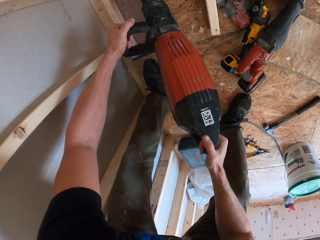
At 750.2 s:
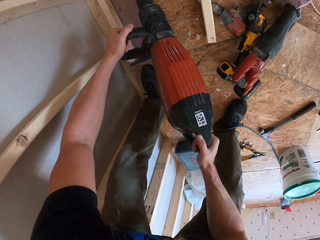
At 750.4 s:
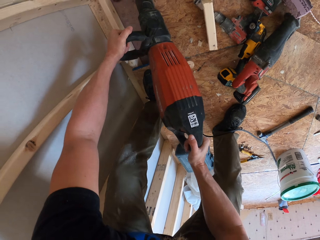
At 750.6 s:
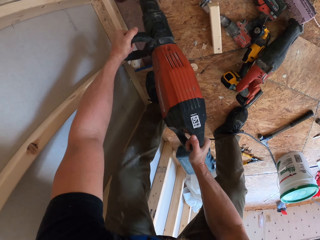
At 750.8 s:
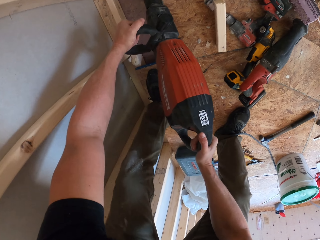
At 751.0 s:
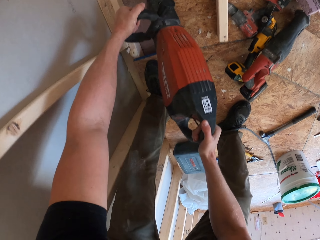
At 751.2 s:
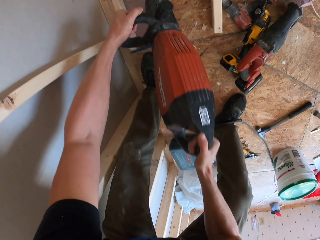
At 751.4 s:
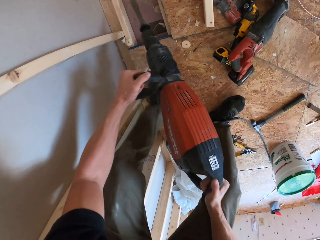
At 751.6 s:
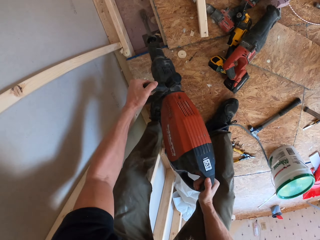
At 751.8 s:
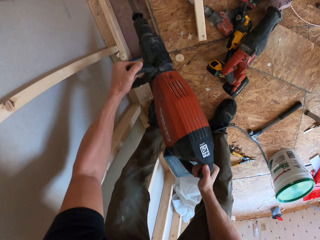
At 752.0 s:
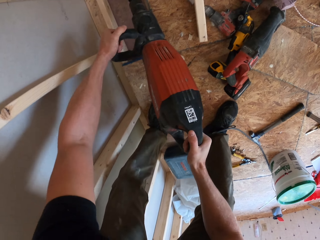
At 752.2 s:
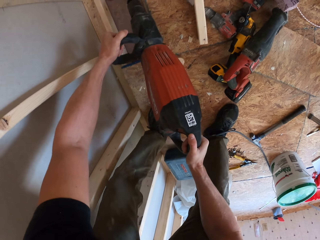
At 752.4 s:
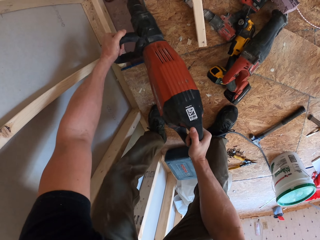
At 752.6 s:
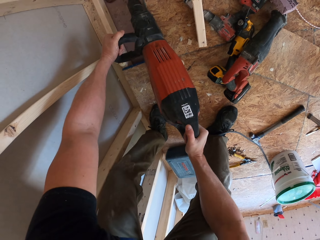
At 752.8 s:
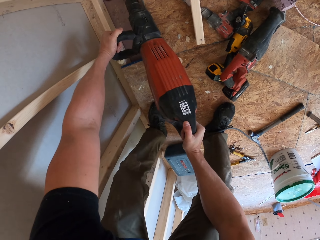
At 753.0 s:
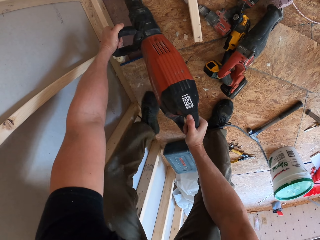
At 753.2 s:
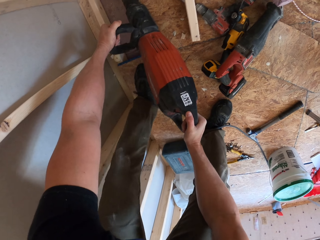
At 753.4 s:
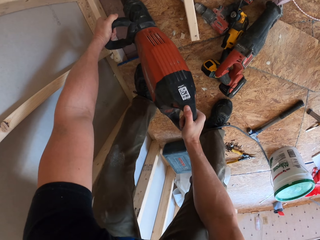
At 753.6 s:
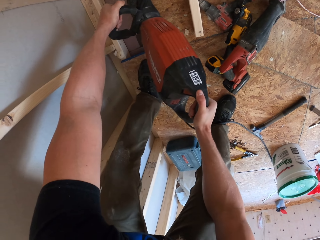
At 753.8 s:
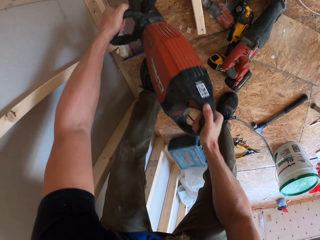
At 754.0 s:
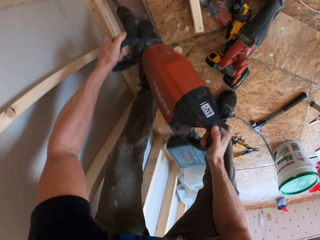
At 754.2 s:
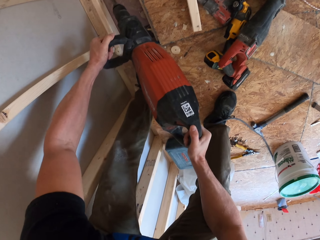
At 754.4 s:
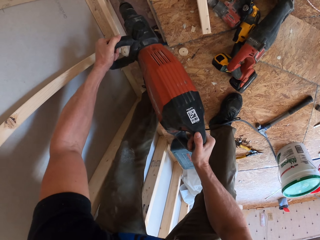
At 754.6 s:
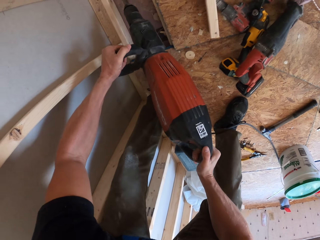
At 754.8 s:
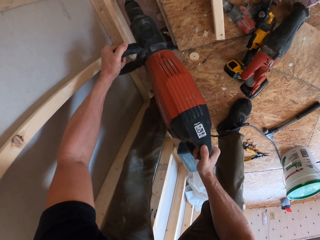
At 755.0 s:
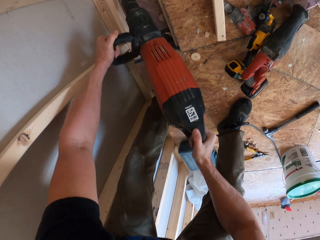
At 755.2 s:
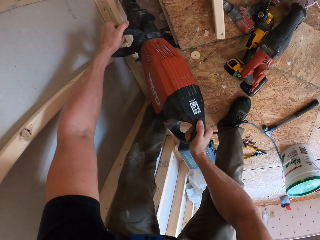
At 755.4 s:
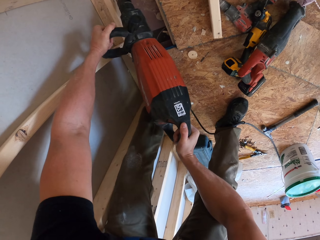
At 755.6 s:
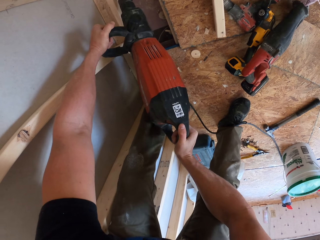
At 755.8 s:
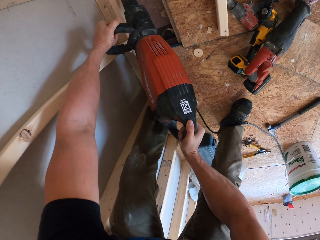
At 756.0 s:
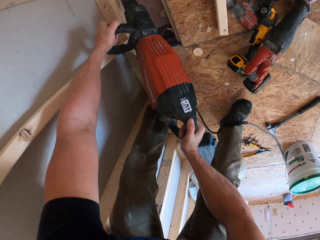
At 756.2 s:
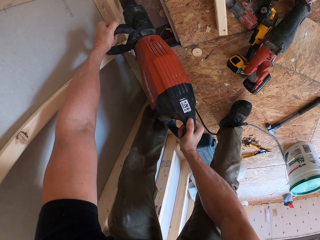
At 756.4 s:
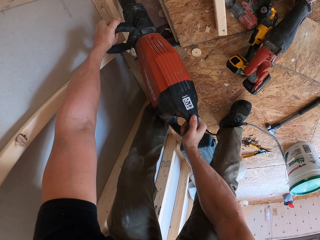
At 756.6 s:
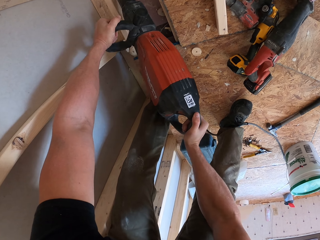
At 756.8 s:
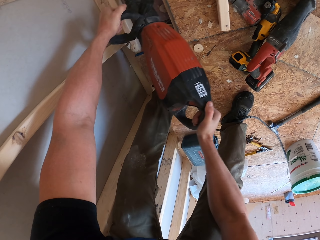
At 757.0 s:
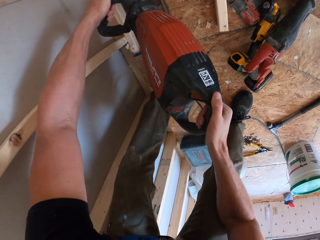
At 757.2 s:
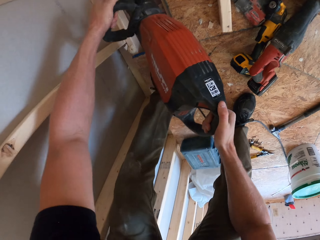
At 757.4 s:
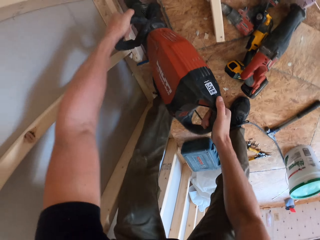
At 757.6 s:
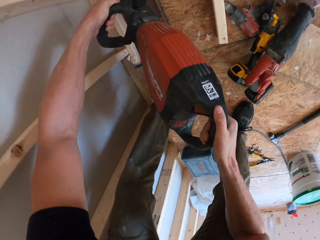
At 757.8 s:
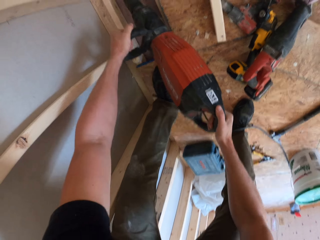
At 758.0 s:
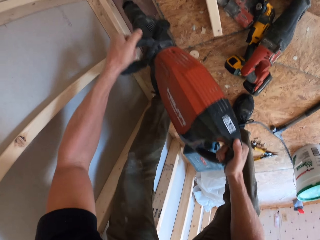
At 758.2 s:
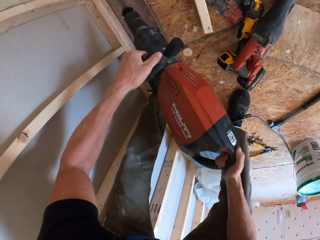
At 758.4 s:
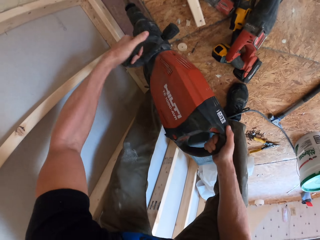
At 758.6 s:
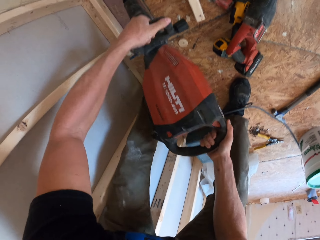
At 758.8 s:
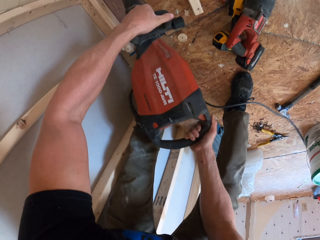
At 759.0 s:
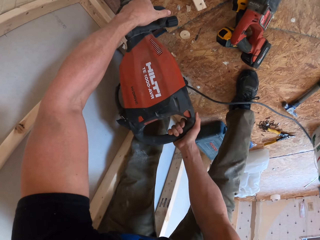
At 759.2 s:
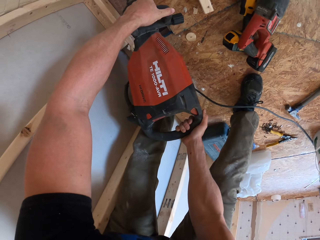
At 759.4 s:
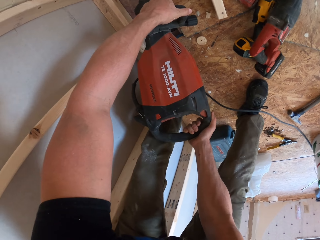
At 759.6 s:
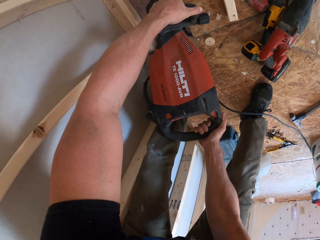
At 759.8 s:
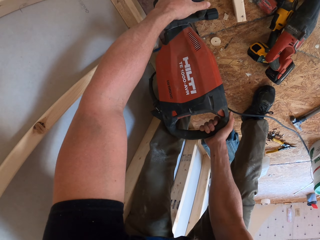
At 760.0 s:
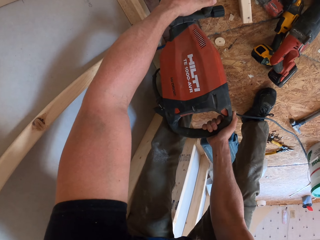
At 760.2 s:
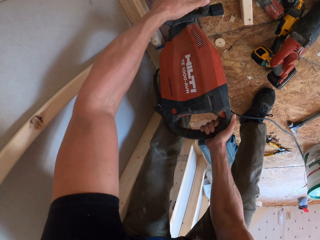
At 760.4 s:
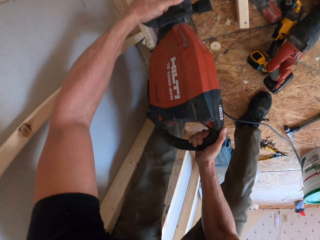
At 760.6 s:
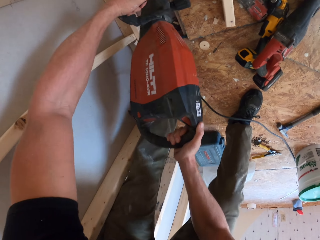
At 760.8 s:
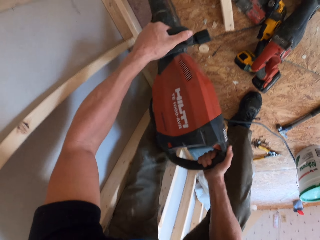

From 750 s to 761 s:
The camera wearer moves his leg. He cuts the piece of wood.

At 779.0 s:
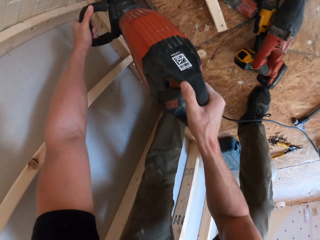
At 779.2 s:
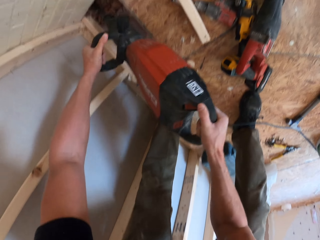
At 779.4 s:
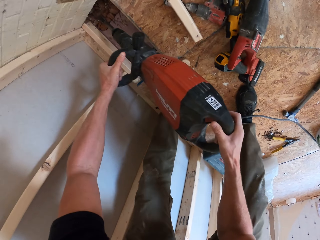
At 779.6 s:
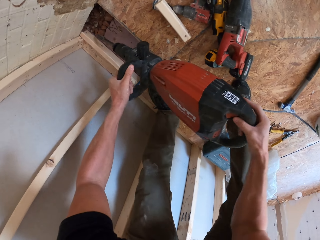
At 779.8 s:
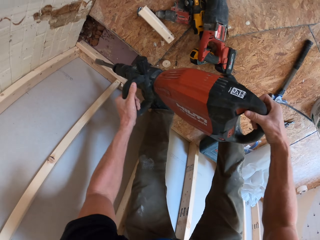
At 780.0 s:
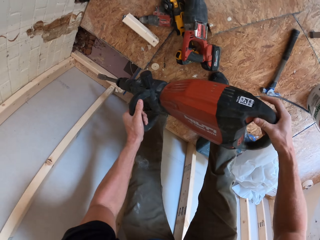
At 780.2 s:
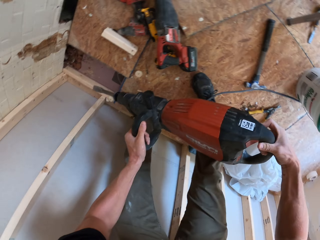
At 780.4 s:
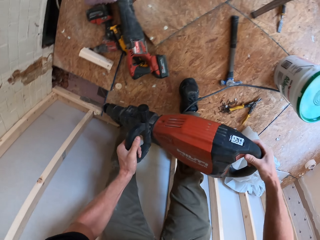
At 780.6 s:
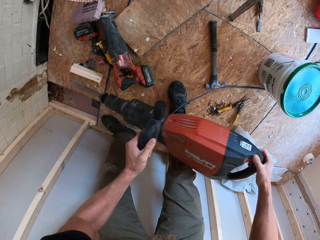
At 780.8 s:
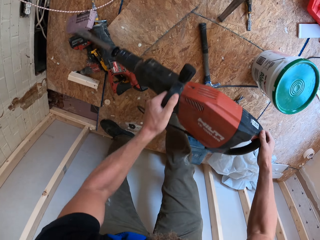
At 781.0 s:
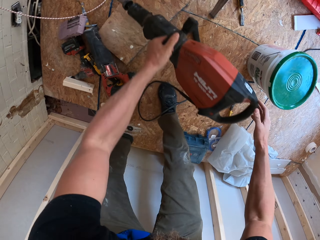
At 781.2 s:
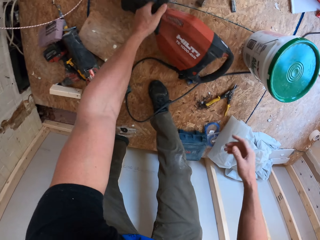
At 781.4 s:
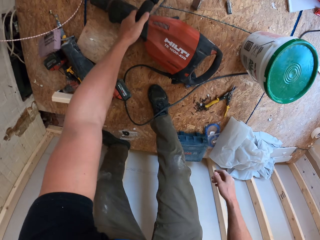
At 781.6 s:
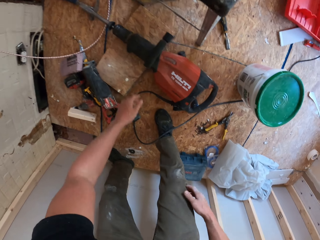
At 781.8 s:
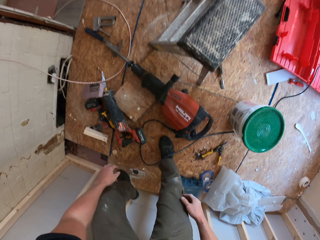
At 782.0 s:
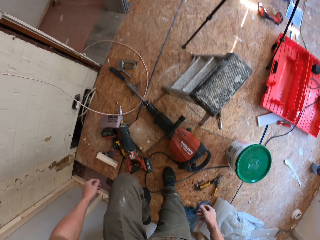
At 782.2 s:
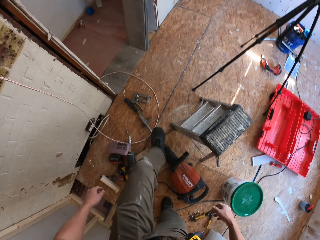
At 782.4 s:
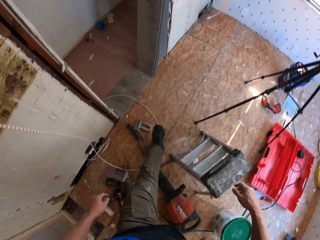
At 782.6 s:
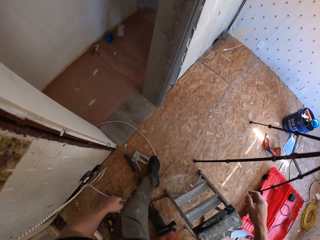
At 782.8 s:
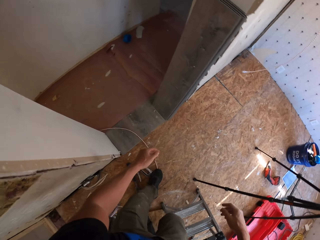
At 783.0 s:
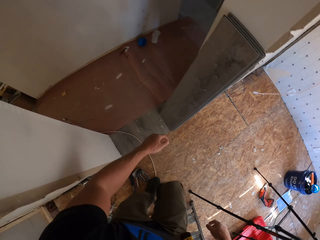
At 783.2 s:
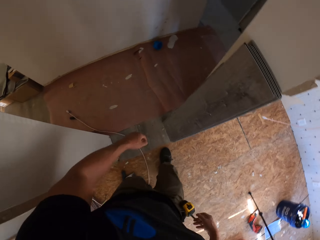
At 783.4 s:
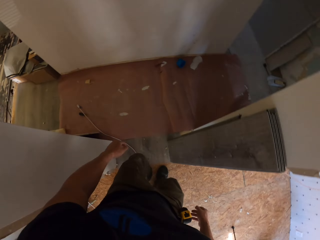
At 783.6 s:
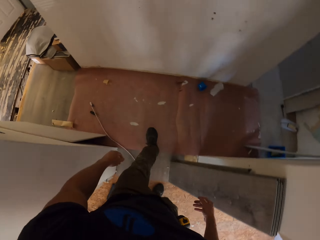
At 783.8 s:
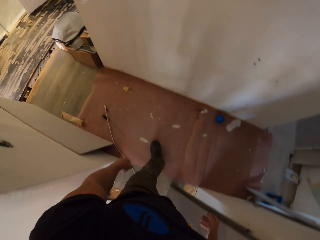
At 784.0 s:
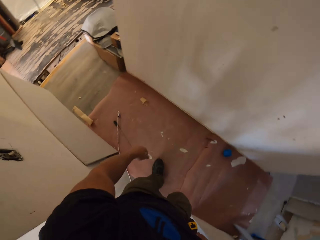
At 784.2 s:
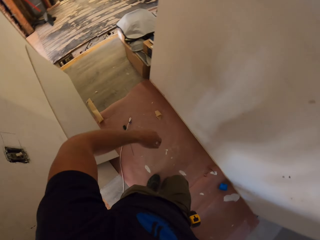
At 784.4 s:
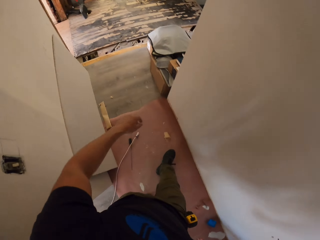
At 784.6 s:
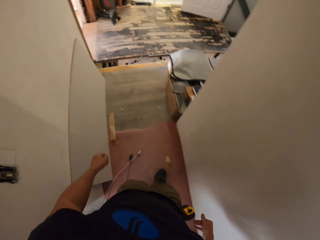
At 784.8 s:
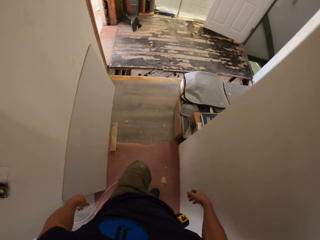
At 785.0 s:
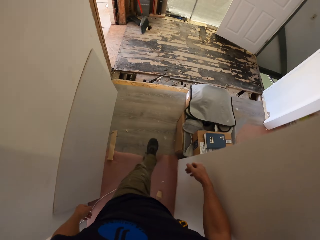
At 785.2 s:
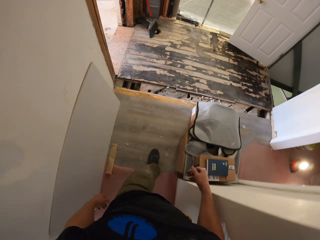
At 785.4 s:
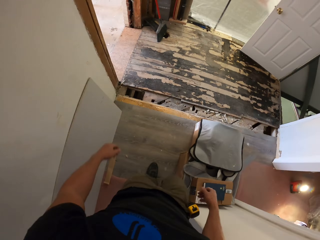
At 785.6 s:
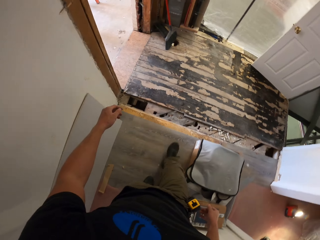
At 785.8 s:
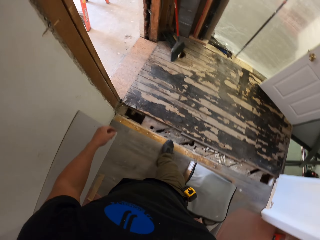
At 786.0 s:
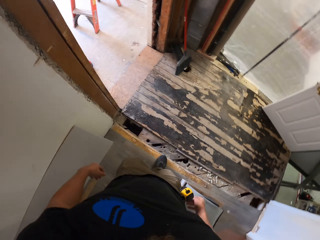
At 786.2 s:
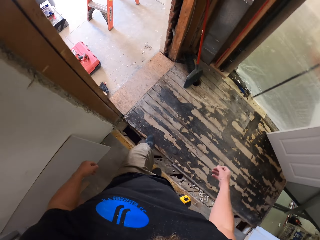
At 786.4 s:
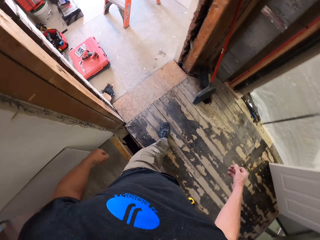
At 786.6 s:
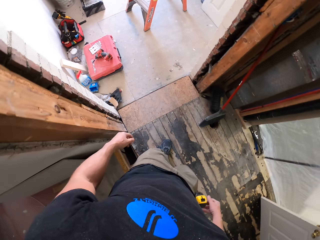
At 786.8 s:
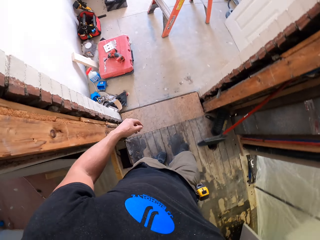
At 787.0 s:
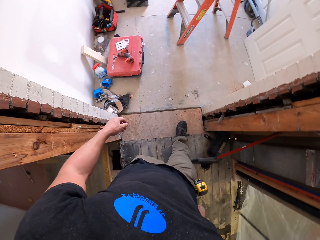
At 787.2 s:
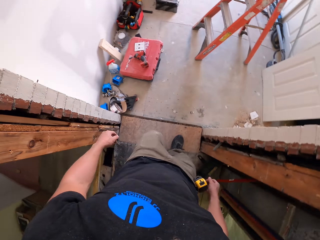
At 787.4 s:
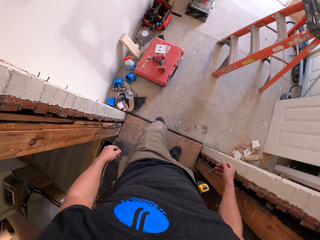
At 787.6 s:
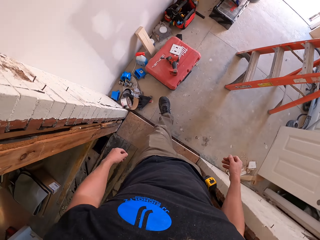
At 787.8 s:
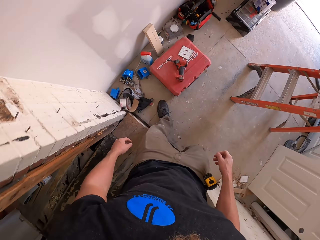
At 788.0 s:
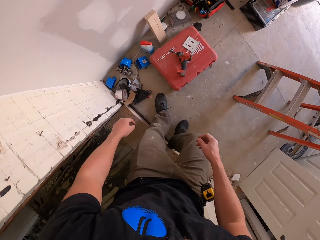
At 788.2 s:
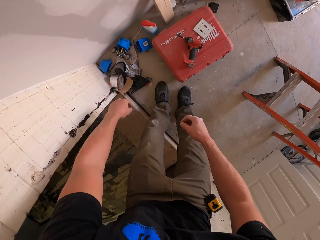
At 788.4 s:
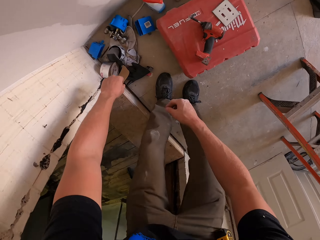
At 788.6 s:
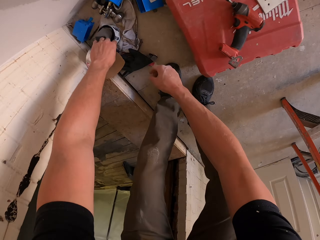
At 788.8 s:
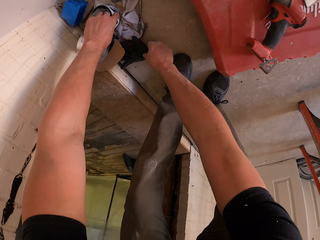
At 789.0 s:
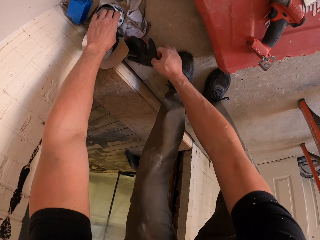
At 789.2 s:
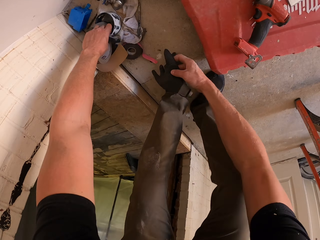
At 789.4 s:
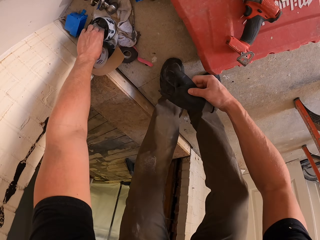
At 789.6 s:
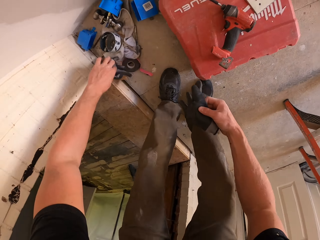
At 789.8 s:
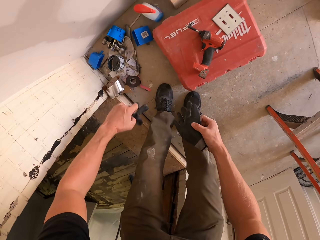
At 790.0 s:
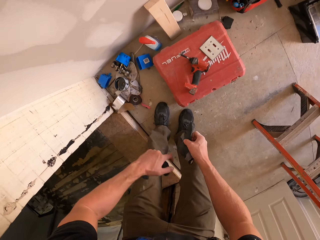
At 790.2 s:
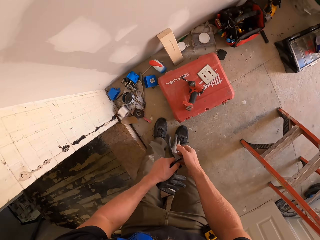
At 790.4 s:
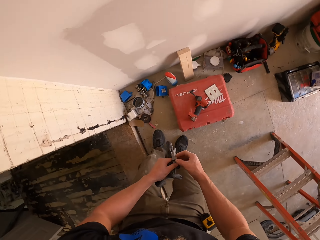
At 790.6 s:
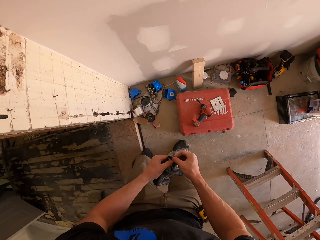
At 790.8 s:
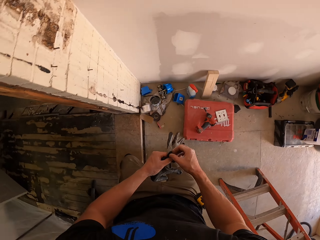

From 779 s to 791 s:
The camera wearer lifts a driller or reciprocating machine. They put down the reciprocating machine. They walk in the room. They bend down and take the gloves.
